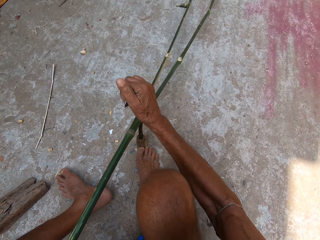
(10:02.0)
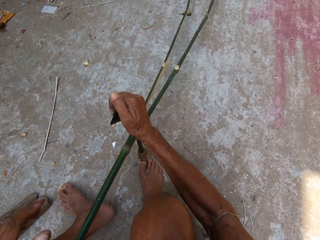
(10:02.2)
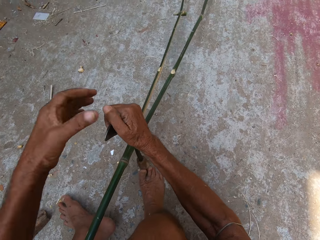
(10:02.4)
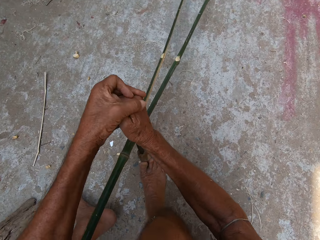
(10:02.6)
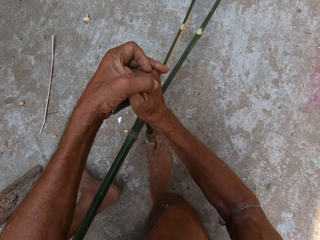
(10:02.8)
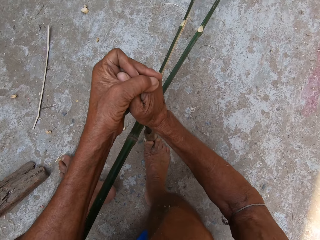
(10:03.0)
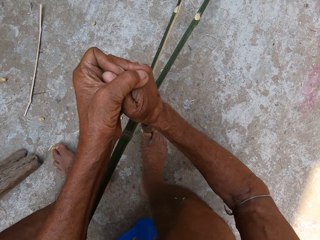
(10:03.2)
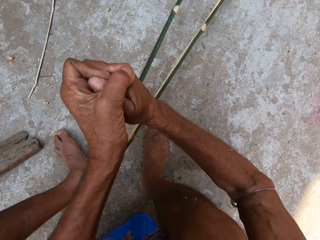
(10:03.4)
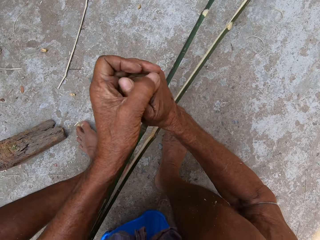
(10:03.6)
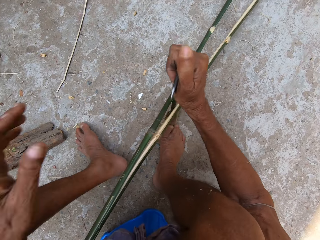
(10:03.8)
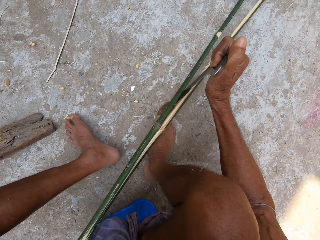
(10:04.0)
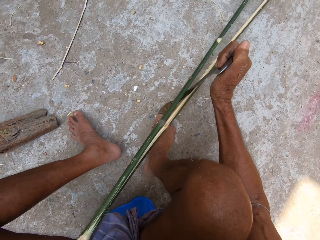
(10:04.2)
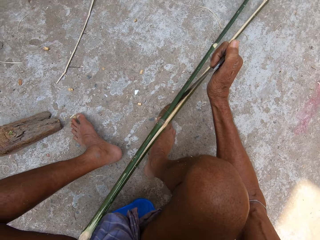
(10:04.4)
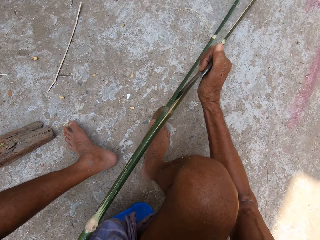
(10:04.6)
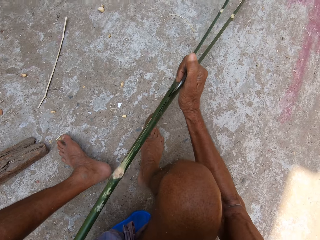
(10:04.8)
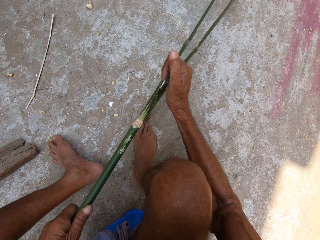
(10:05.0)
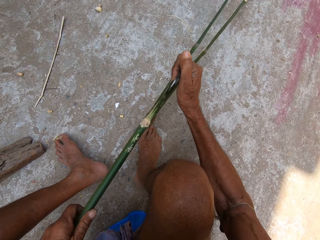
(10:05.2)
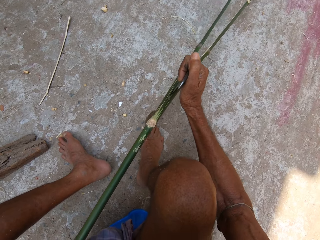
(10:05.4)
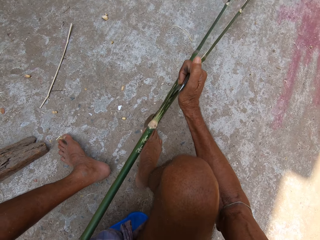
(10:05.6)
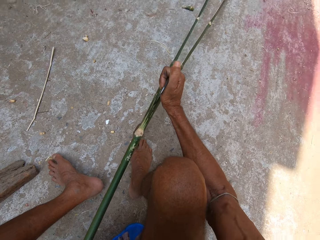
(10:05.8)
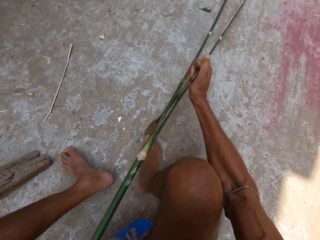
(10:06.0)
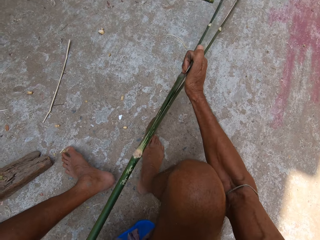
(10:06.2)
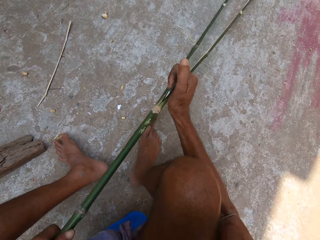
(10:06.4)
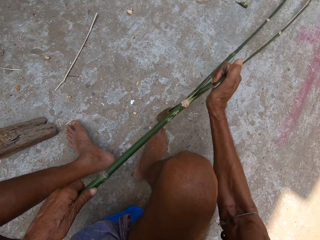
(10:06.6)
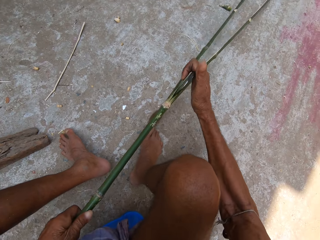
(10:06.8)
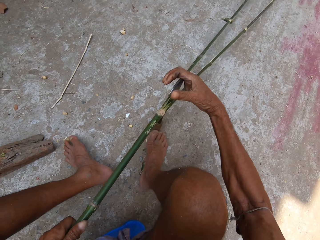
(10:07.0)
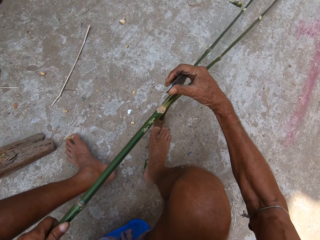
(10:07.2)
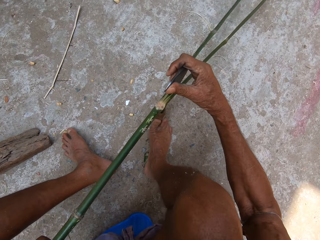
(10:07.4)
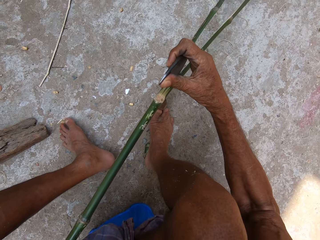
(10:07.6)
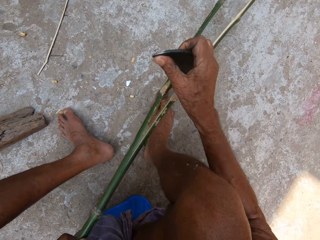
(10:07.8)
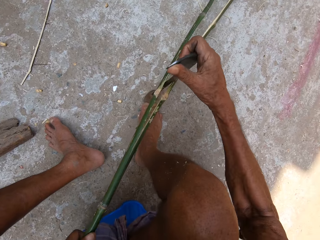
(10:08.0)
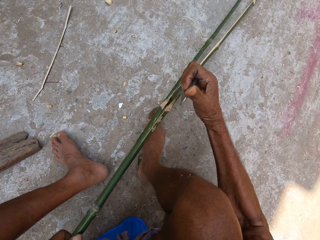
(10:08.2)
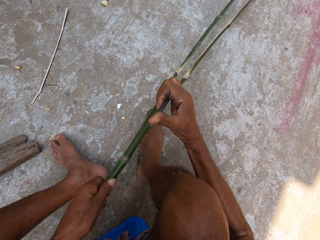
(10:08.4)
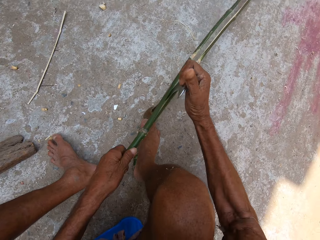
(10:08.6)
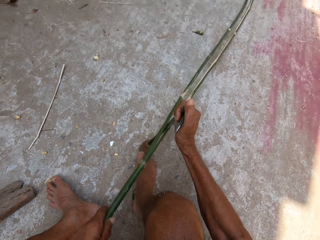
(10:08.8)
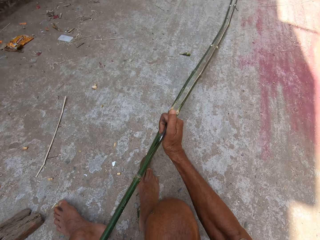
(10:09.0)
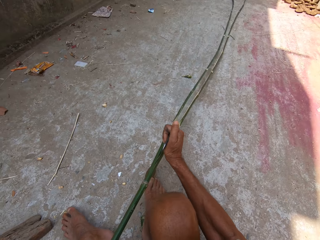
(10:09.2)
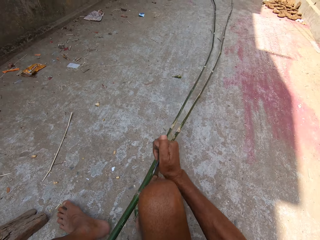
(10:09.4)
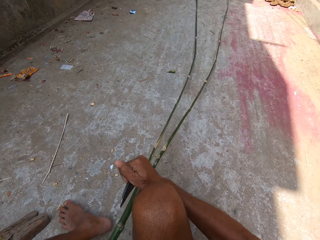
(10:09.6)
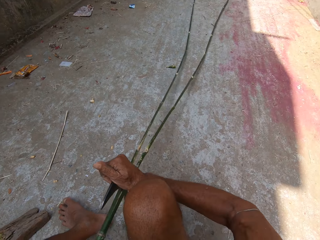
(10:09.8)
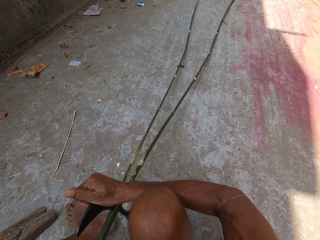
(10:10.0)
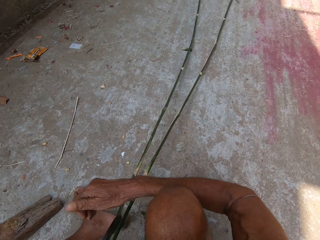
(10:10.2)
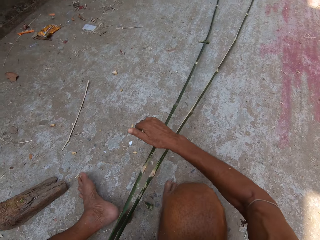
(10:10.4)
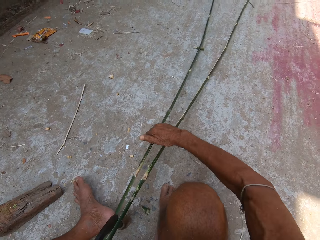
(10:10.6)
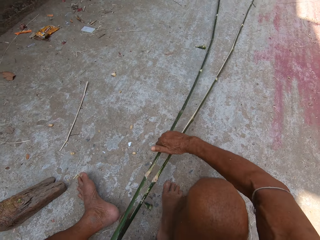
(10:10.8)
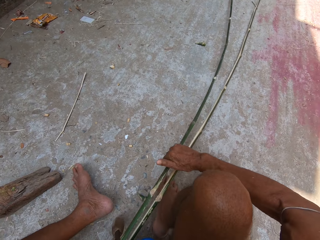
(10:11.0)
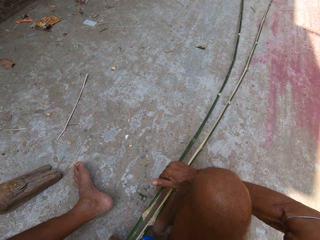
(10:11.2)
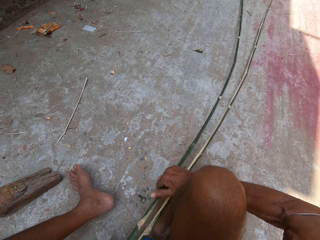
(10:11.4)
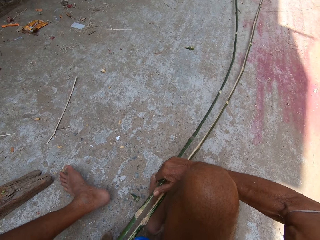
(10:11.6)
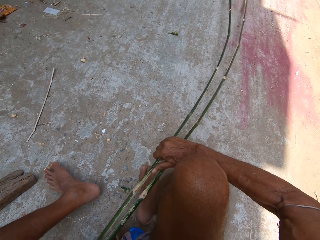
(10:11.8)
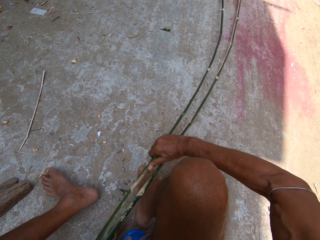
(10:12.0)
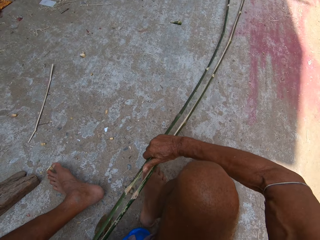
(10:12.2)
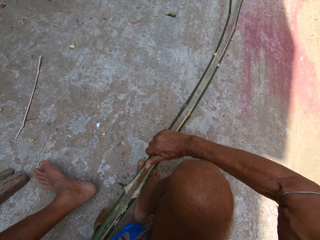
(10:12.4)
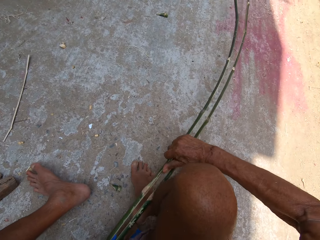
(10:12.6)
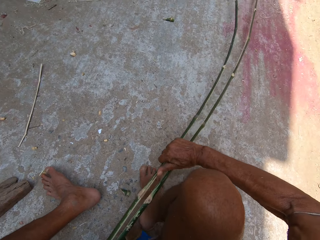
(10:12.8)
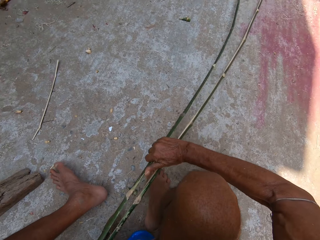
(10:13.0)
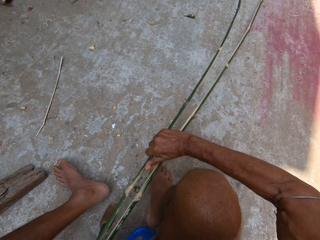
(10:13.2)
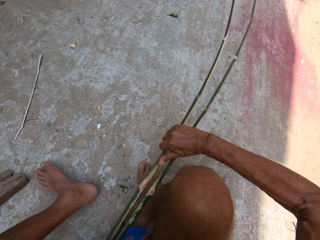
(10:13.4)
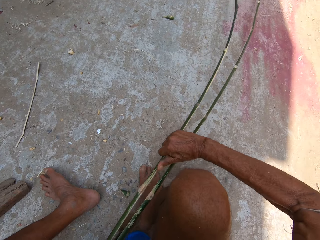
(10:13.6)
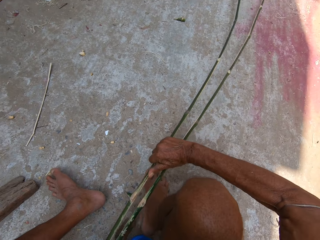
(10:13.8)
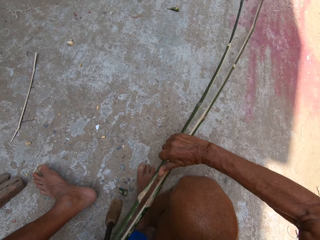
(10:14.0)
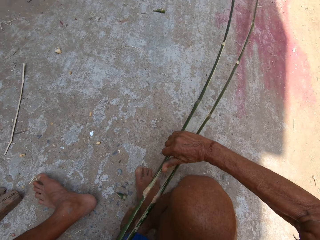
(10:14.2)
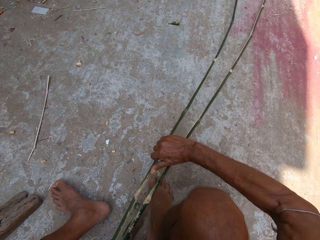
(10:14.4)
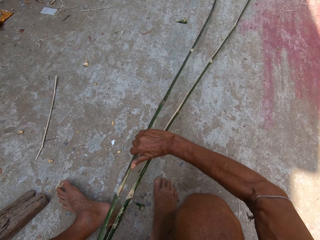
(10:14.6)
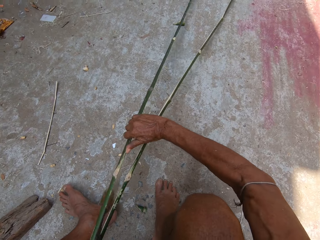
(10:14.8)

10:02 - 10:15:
The camera wearer twists the sickle in his right hand with his left hand. He cuts the bamboo stick in his left hand with the sickle in his right hand. He holds the bamboo stick with his left hand. He pulls the bamboo stick with his right hand.

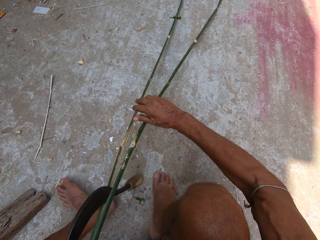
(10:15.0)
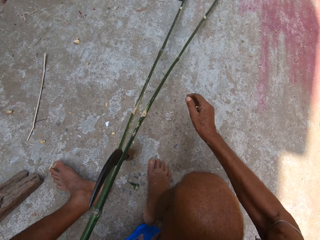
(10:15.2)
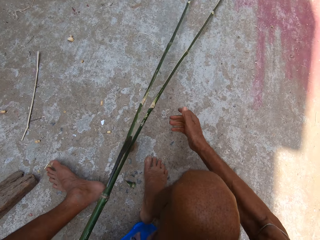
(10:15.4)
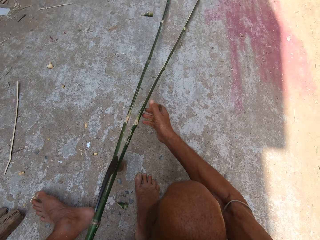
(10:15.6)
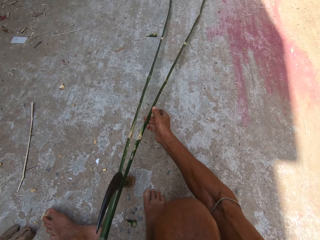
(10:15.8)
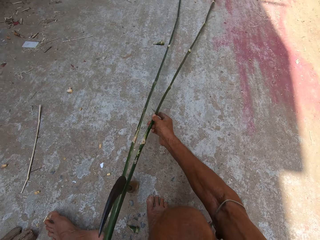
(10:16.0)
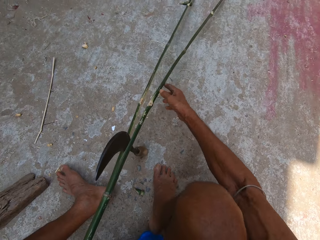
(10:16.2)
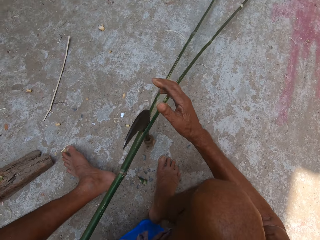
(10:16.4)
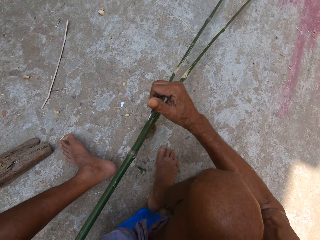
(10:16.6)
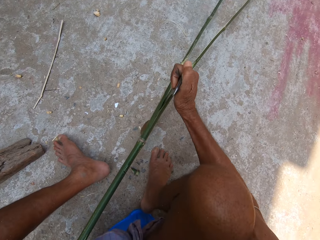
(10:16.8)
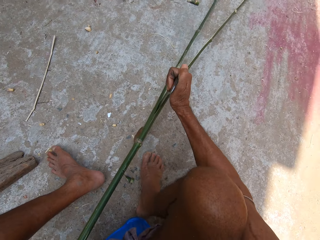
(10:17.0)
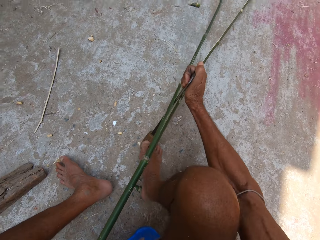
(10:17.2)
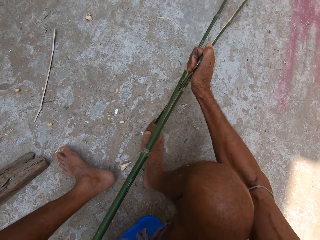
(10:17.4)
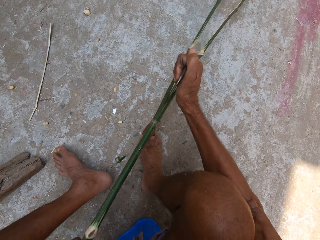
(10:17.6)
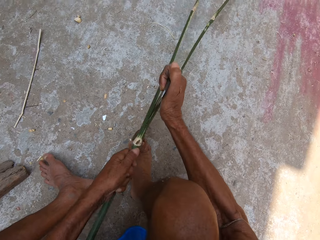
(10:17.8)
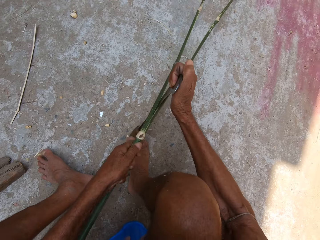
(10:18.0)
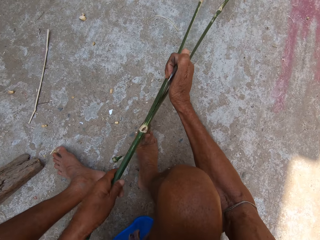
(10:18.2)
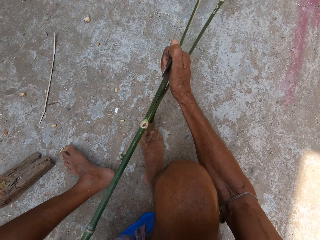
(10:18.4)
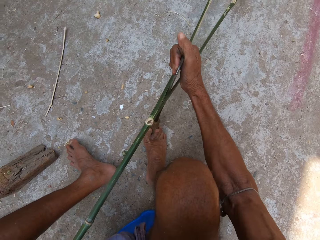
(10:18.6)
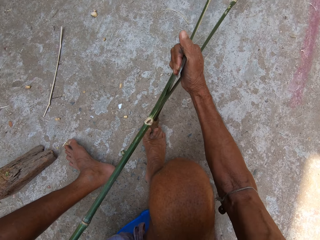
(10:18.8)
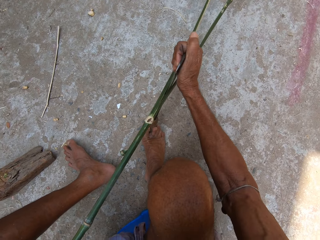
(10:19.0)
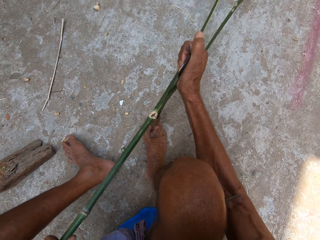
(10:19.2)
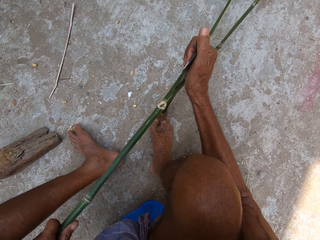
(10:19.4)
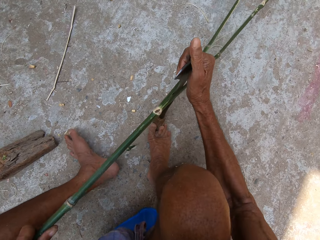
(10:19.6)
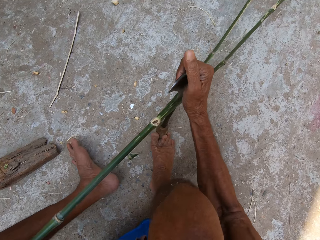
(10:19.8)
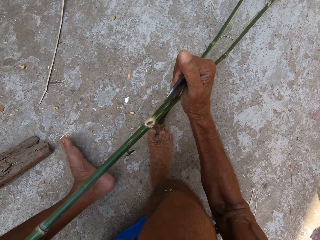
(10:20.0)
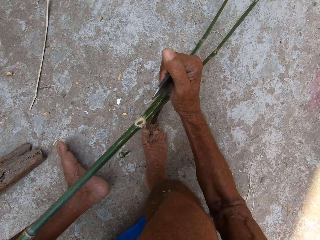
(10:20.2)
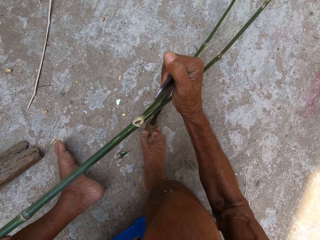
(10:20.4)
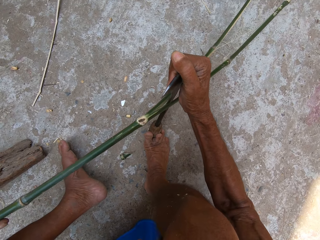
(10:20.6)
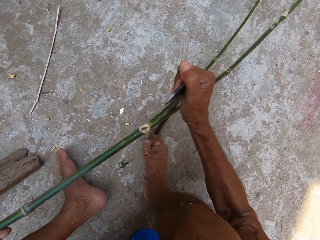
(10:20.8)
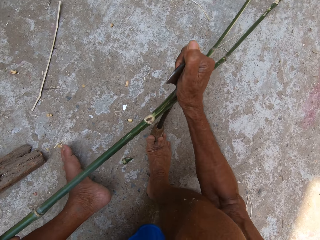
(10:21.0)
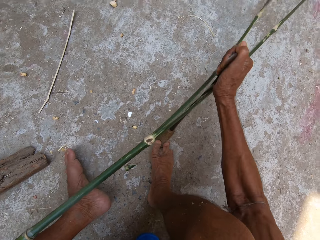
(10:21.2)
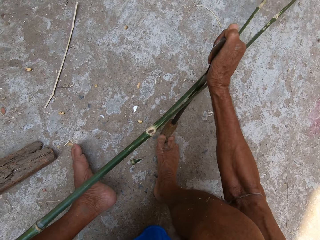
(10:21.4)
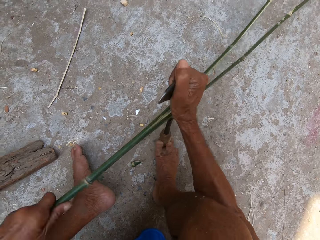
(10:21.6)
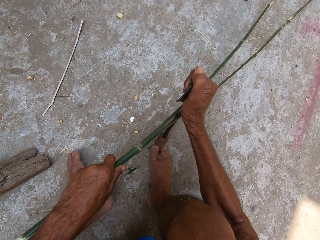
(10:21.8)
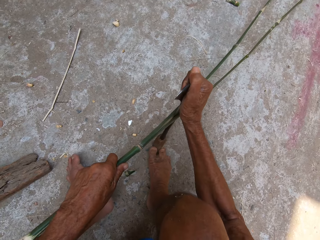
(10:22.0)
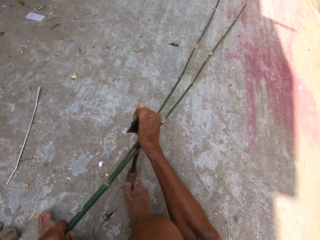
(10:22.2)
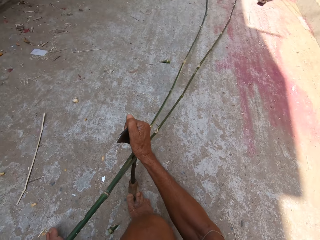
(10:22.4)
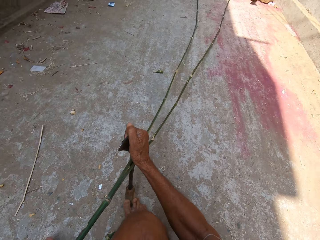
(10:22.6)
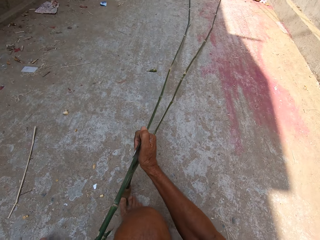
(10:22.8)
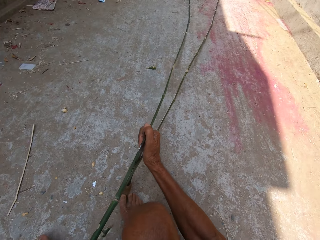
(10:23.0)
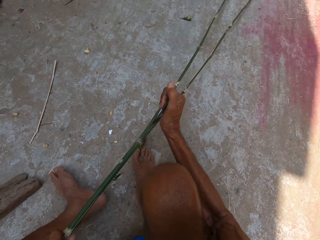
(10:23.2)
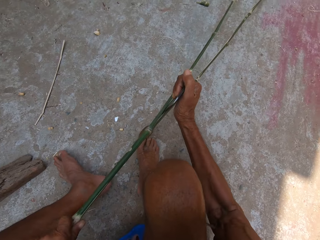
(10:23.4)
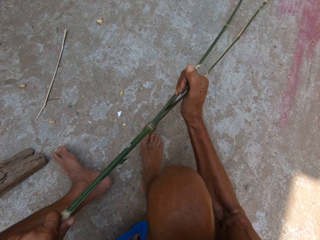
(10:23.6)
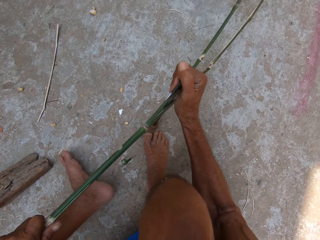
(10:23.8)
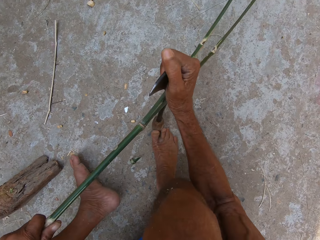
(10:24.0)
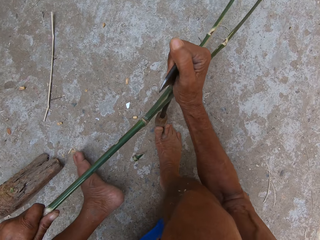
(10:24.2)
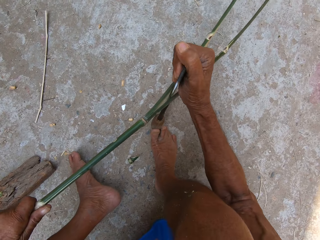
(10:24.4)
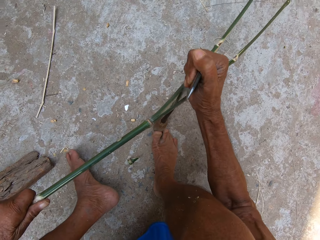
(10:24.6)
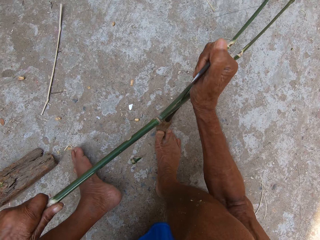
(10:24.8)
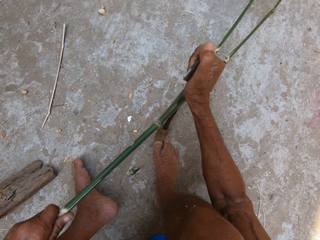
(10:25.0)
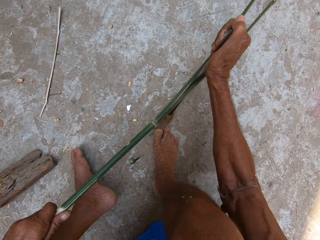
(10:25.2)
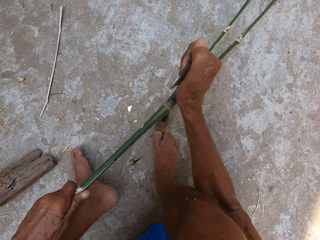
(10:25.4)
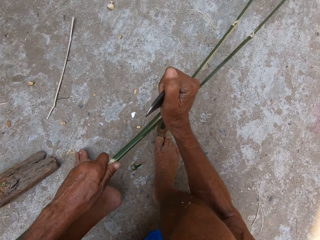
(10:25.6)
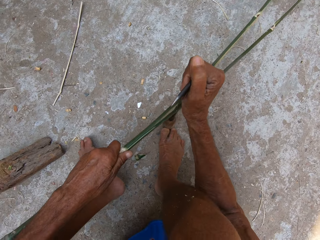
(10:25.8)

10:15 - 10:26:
The camera wearer cuts the bamboo stick in his left hand with the sickle in his right hand. He places his right leg against the sickle in his right hand.
